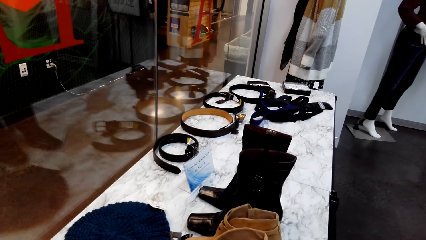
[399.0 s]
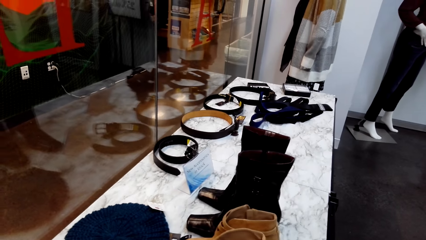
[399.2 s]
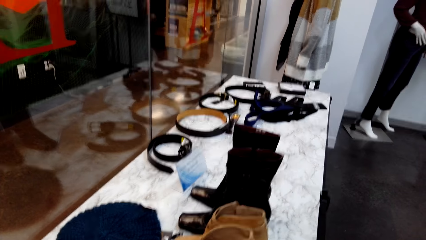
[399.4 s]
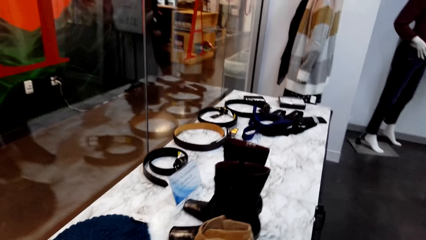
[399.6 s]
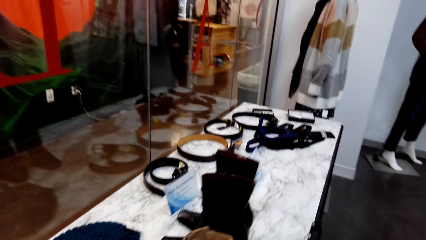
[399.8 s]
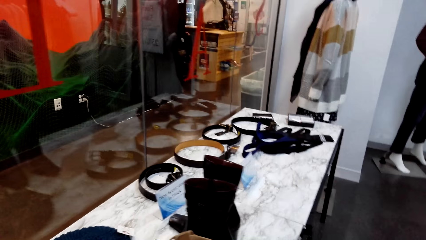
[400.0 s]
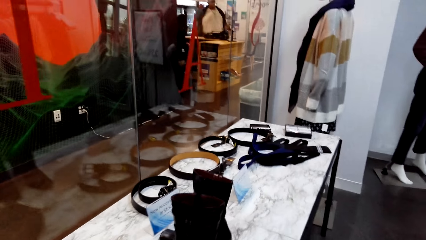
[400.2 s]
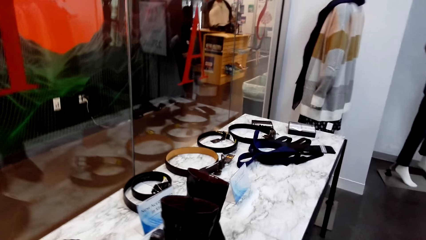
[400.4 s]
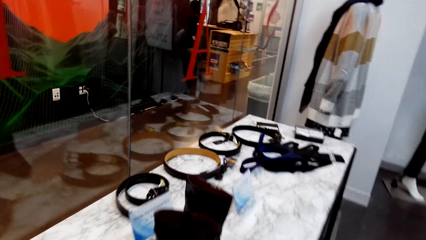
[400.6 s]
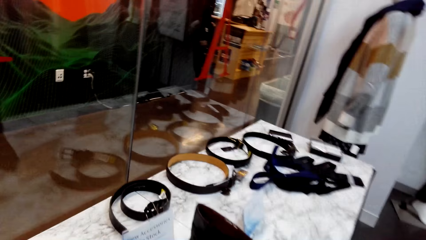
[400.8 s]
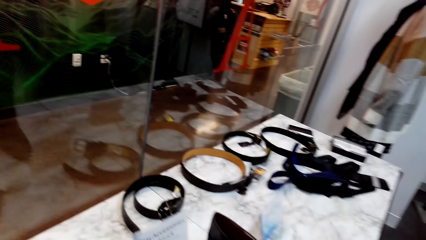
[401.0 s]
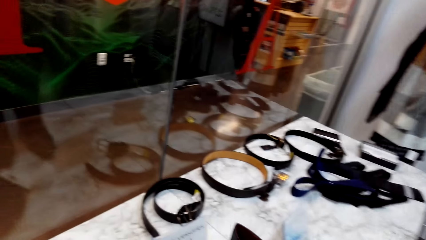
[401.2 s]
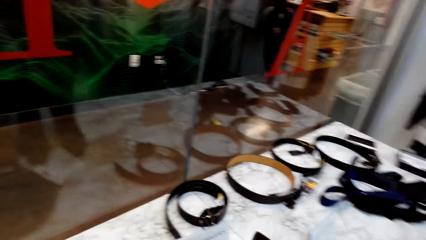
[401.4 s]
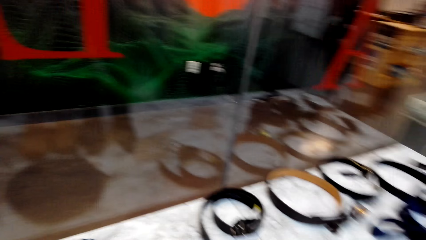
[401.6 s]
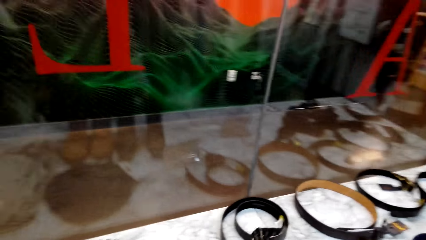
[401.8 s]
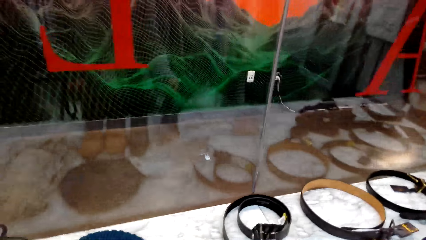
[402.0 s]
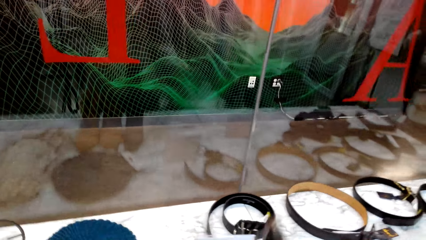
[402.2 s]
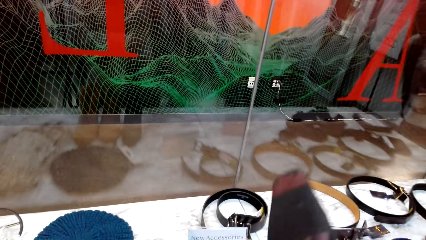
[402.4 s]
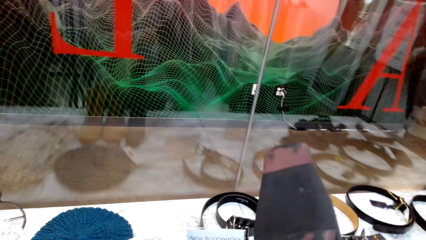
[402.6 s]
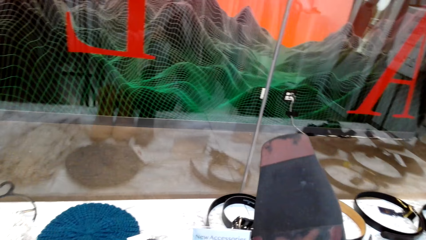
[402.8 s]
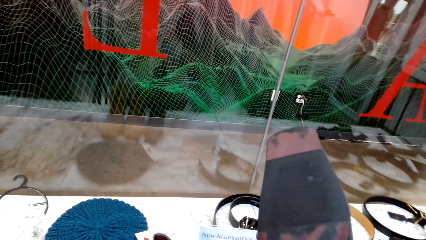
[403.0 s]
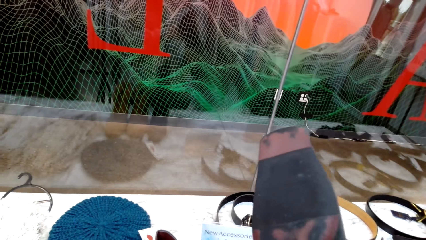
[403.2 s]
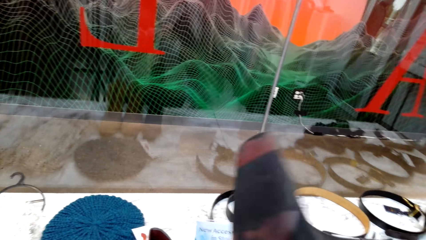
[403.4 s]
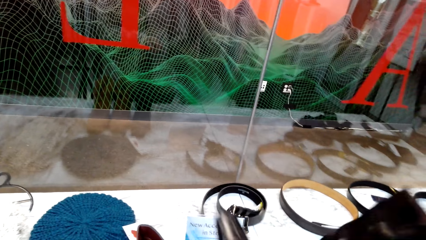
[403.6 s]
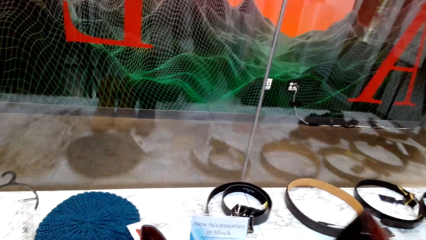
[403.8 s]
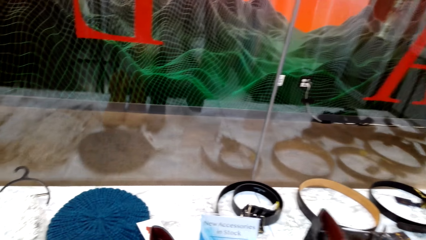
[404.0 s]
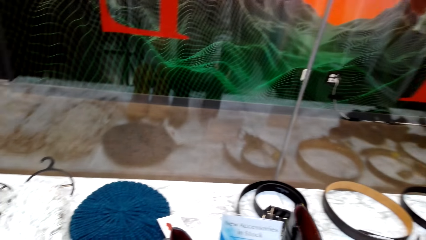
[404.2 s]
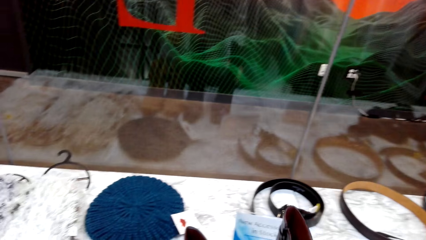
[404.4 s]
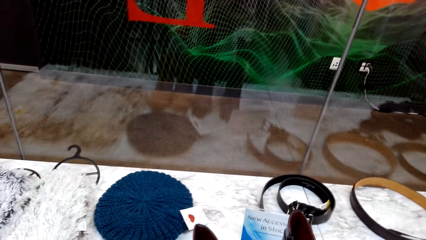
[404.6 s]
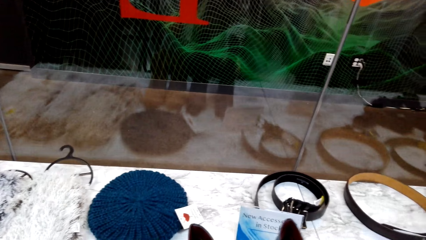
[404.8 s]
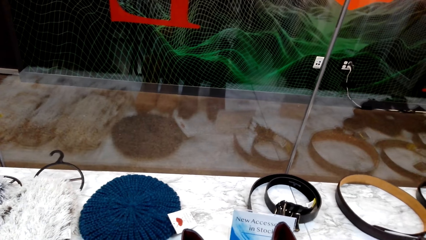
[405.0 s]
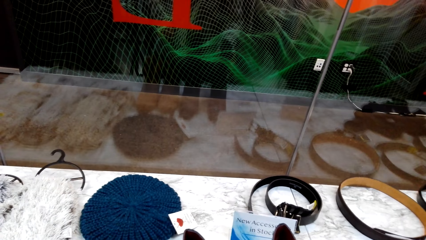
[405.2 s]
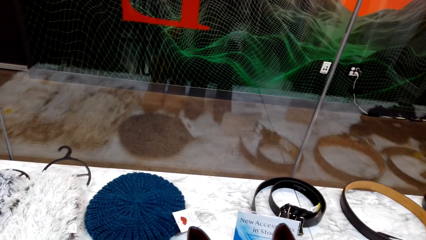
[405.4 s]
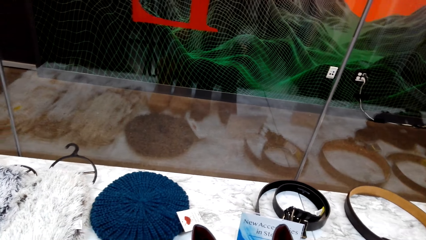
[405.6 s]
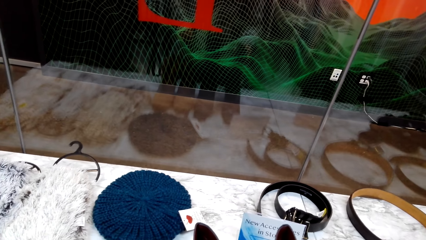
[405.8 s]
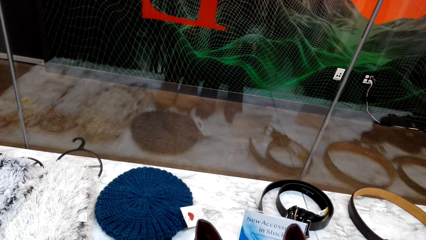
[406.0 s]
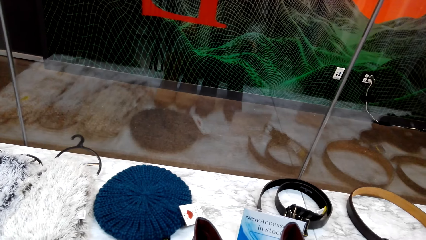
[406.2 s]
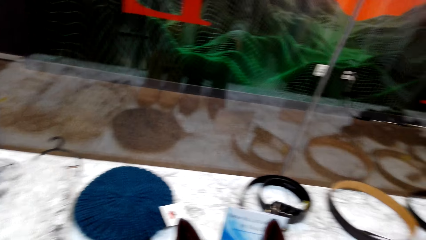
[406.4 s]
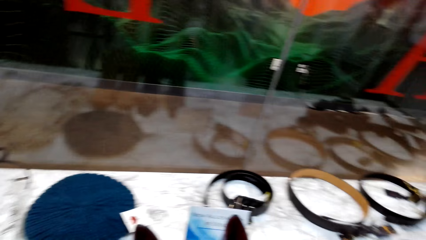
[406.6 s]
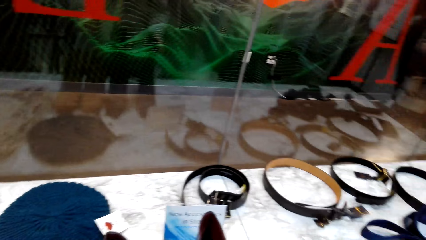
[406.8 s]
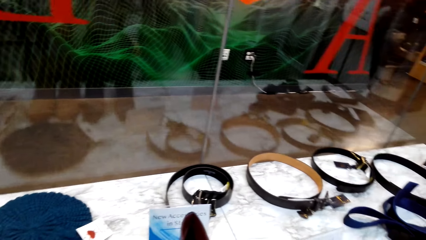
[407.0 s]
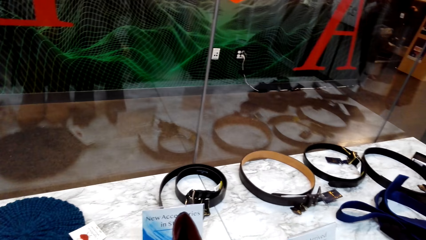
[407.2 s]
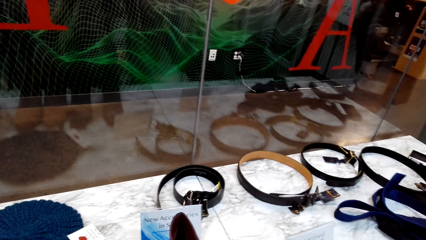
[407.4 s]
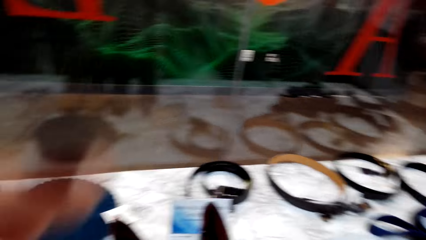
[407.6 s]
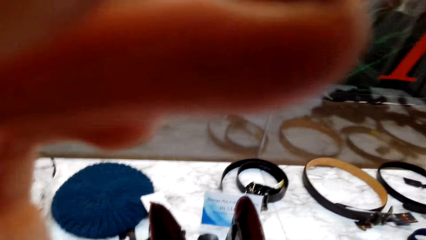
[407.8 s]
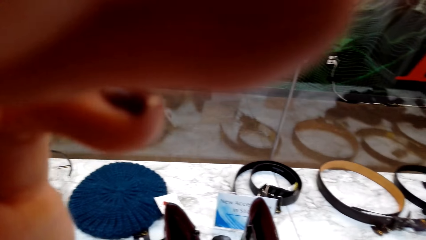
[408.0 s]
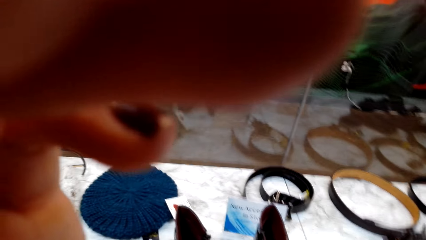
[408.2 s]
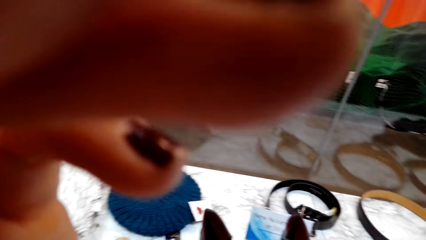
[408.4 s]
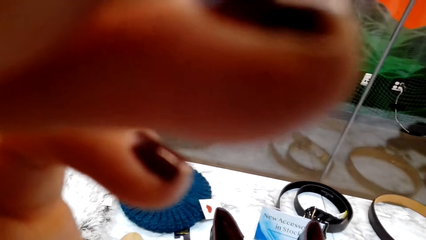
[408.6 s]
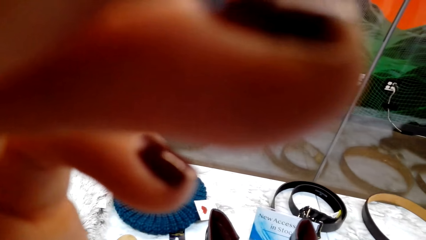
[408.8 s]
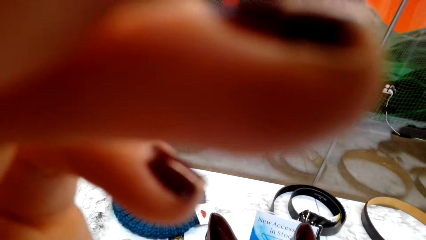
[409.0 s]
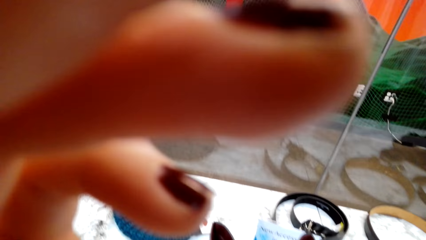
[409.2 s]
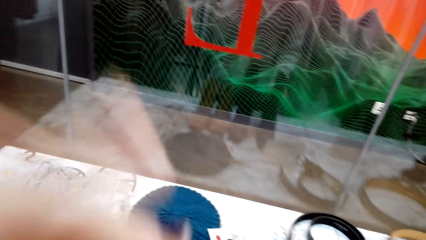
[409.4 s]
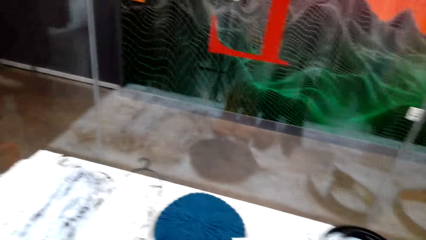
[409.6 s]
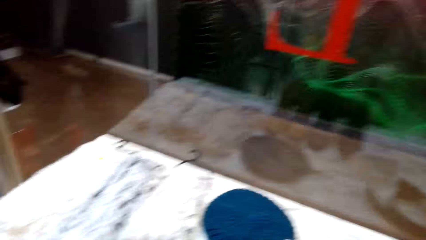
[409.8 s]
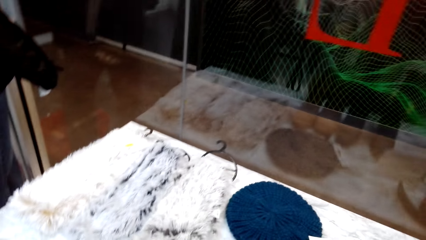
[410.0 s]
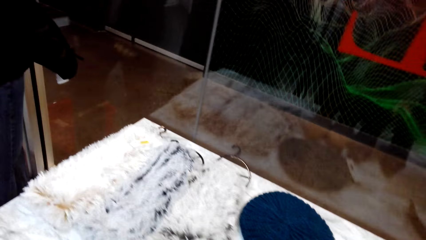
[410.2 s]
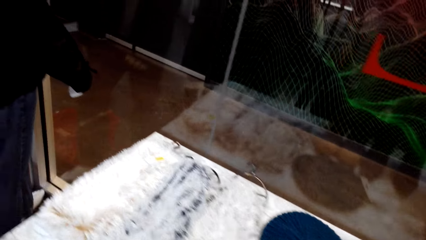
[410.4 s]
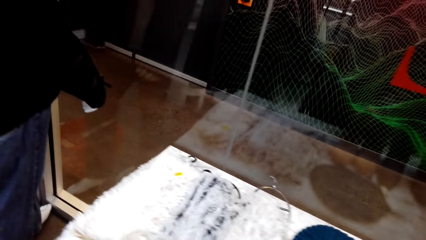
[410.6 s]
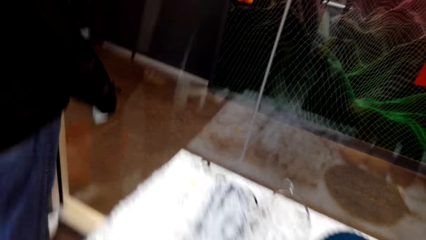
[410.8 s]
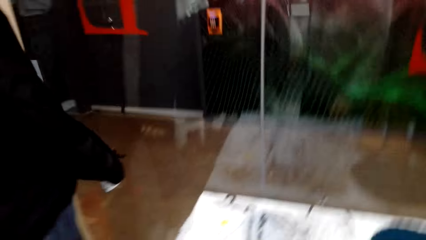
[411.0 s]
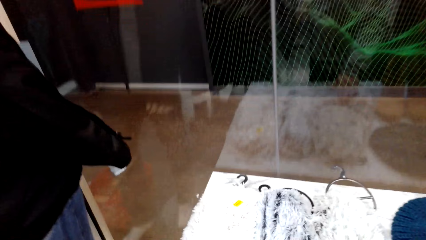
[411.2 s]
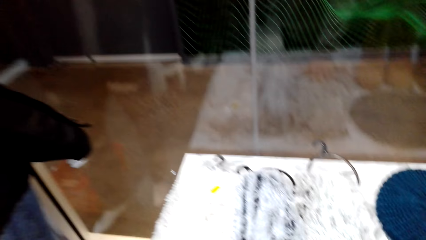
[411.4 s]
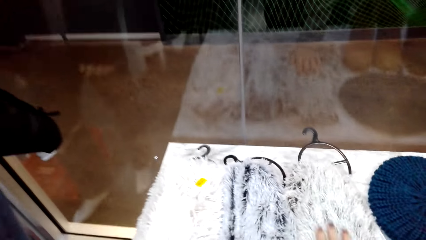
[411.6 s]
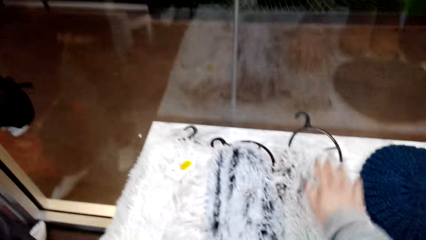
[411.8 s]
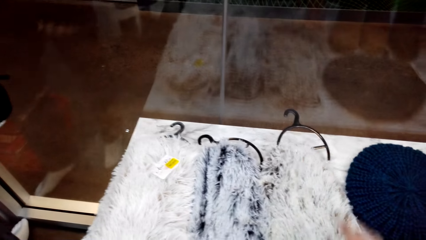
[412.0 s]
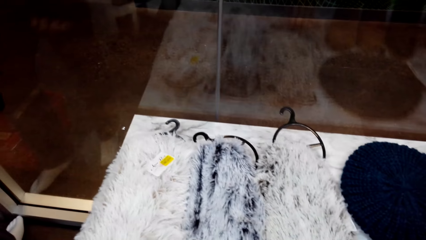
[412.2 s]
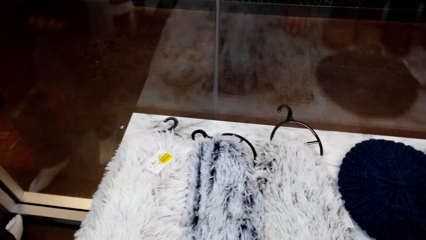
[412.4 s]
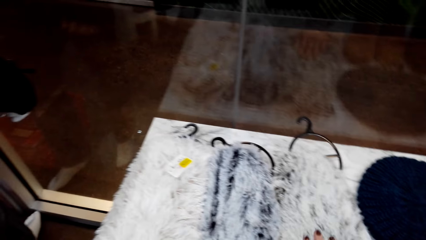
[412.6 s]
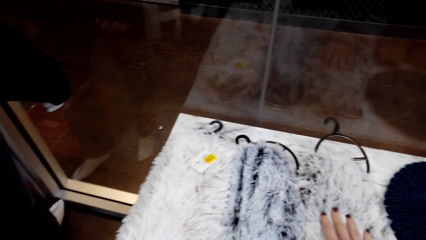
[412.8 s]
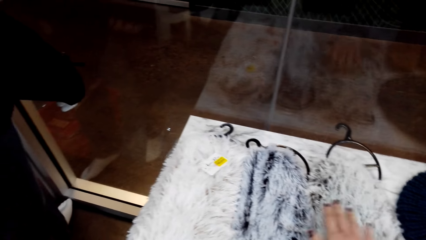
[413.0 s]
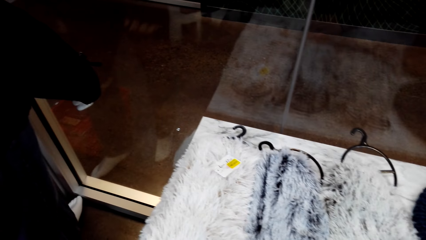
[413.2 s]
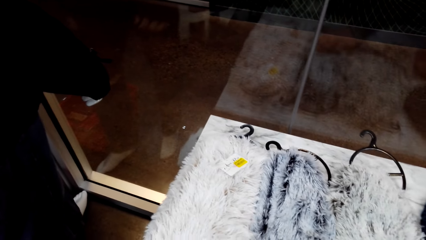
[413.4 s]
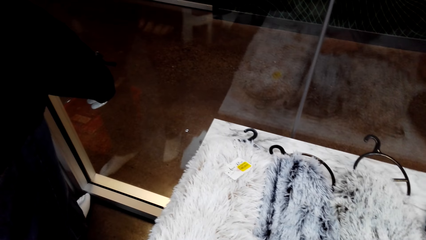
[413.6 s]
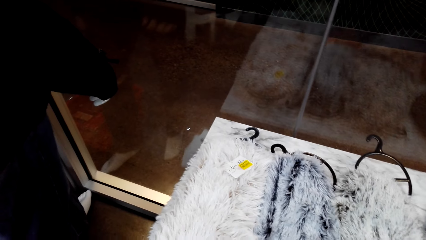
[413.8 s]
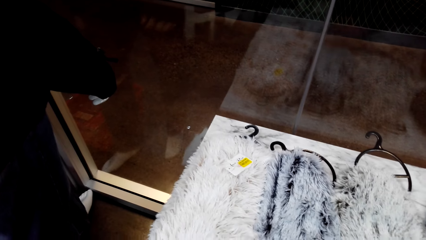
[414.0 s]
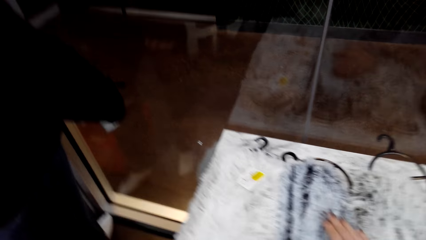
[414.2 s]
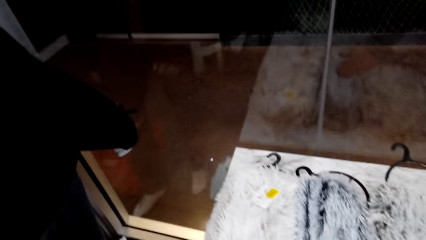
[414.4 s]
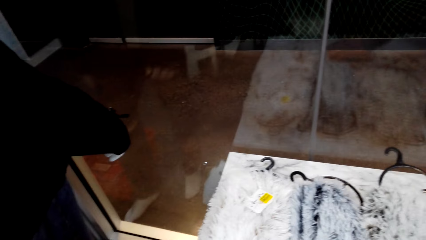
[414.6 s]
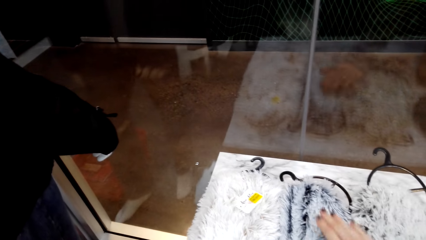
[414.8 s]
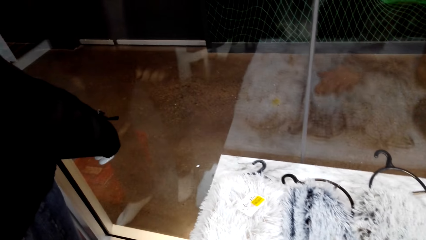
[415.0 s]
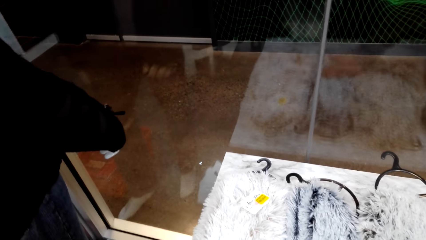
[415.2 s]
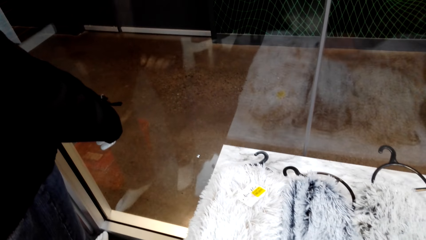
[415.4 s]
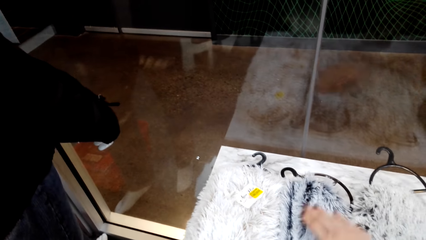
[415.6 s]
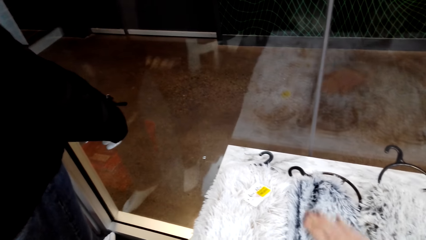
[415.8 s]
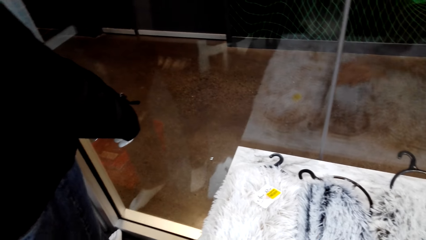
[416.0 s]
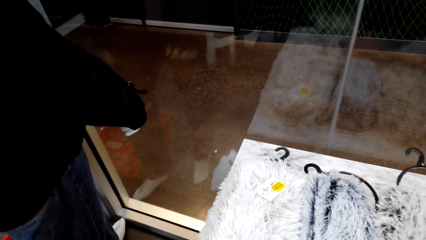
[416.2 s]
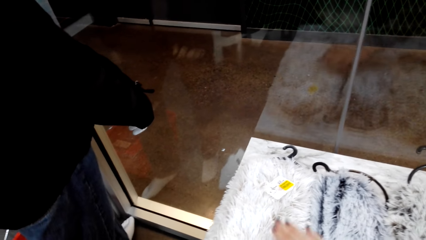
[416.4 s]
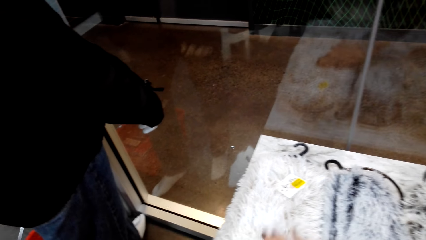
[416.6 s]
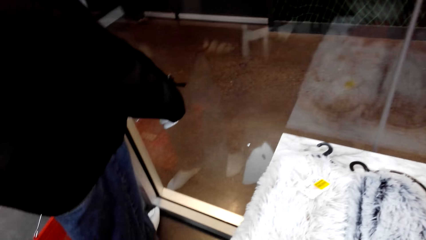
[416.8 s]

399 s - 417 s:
The camera wearer picks up the shoe with the right hand. They stare at the shoe and drop the shoe. They stare at the belts. They touch something. They lift a hand and drop the hand. They stare at the scarf. They touch the scarf with the right hand.
